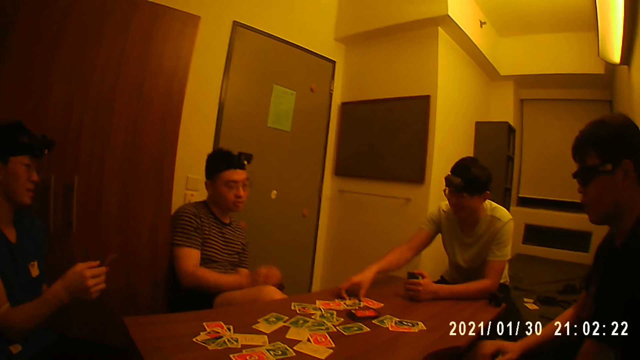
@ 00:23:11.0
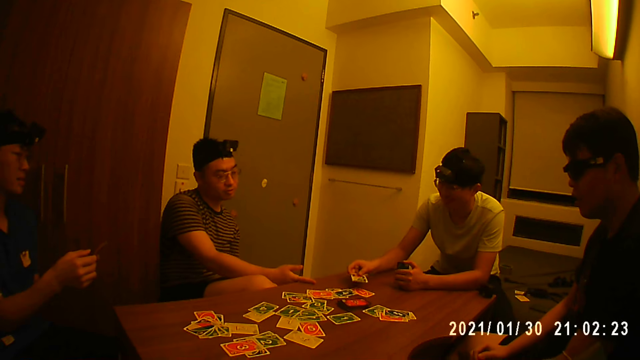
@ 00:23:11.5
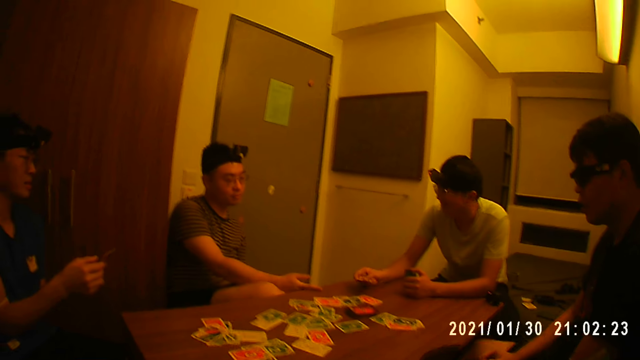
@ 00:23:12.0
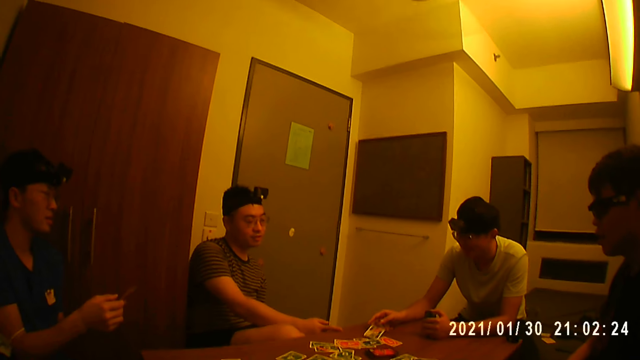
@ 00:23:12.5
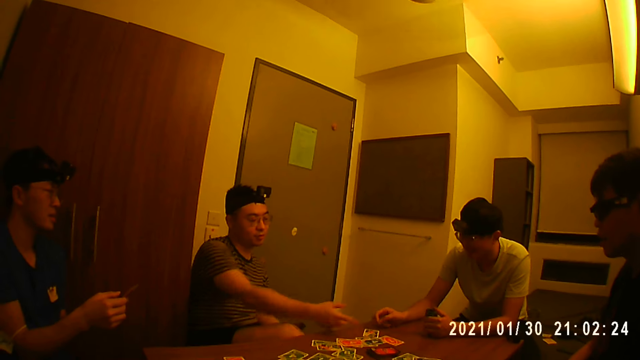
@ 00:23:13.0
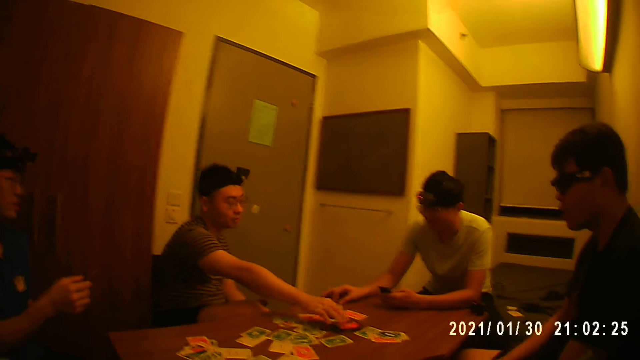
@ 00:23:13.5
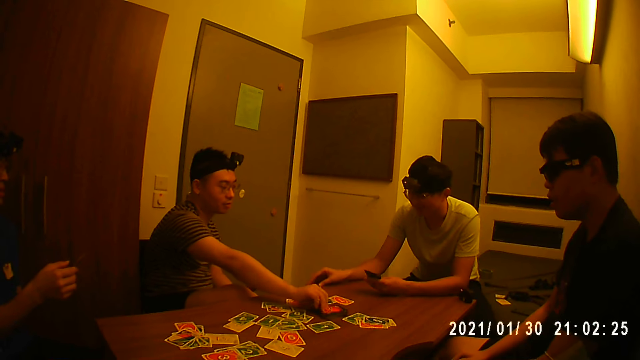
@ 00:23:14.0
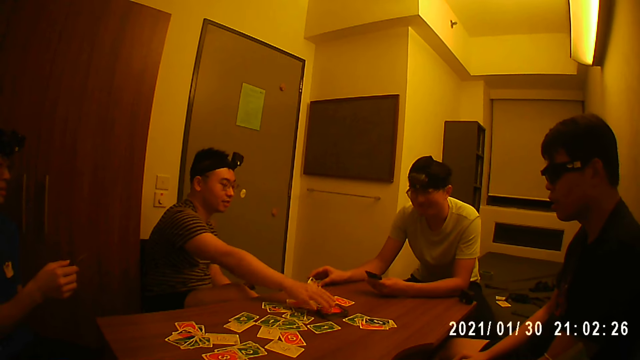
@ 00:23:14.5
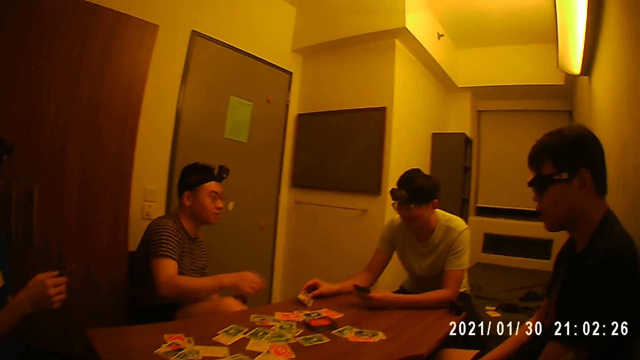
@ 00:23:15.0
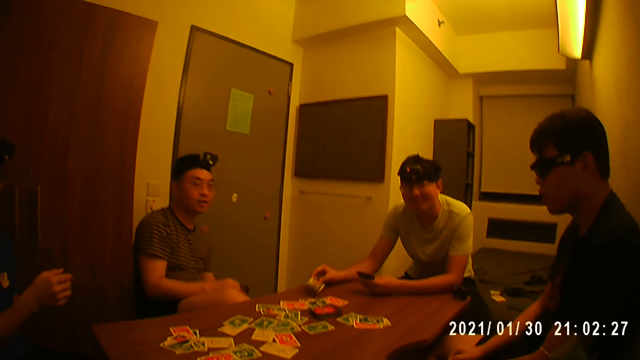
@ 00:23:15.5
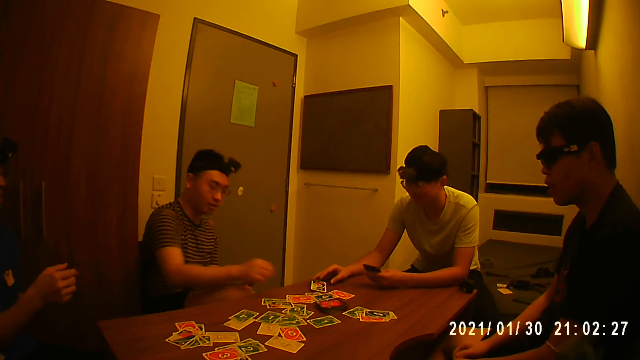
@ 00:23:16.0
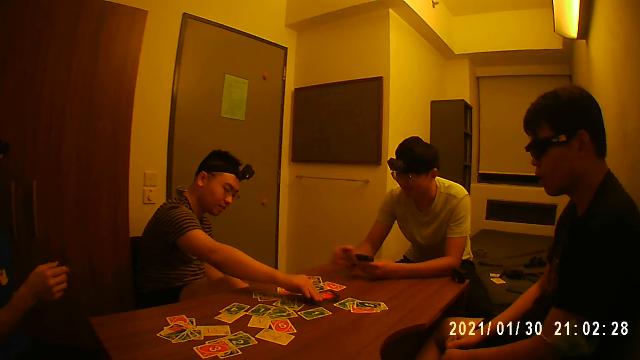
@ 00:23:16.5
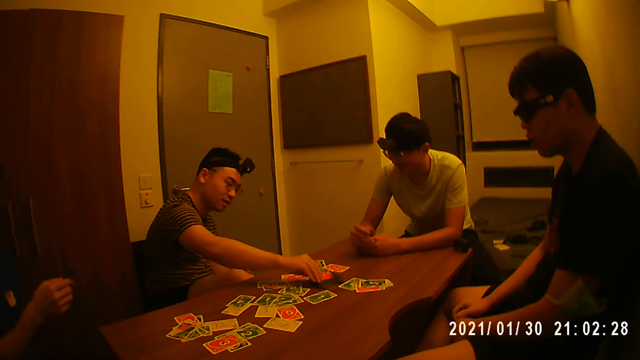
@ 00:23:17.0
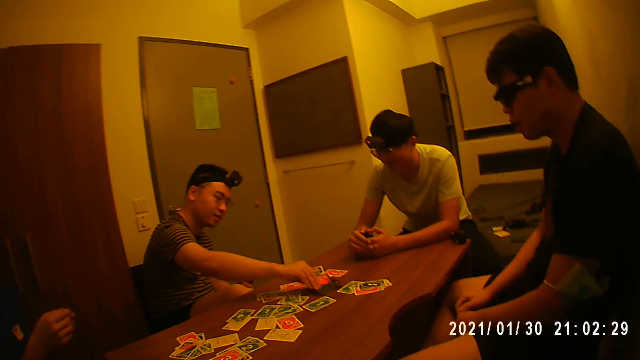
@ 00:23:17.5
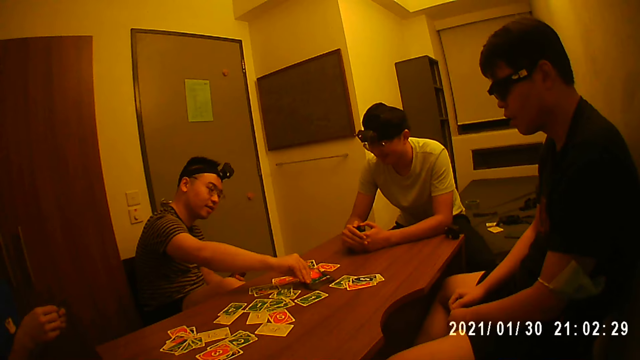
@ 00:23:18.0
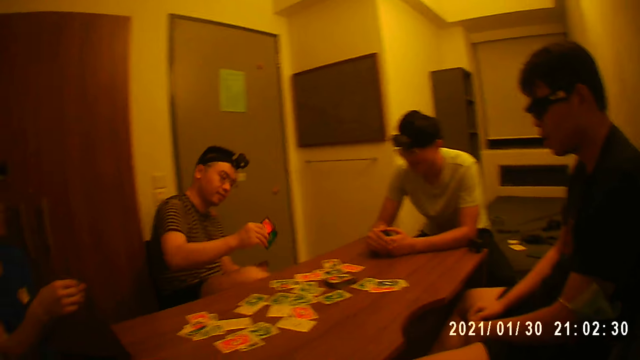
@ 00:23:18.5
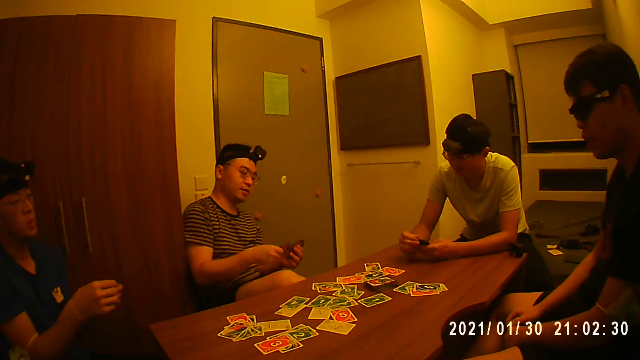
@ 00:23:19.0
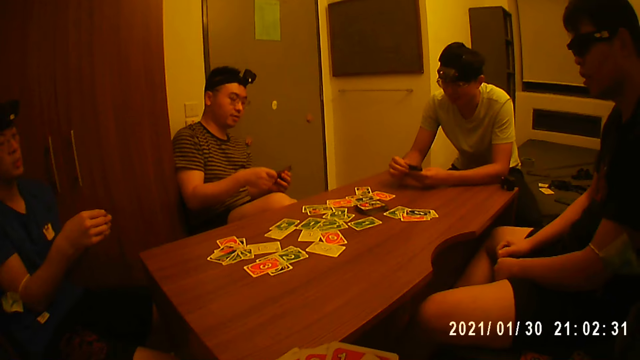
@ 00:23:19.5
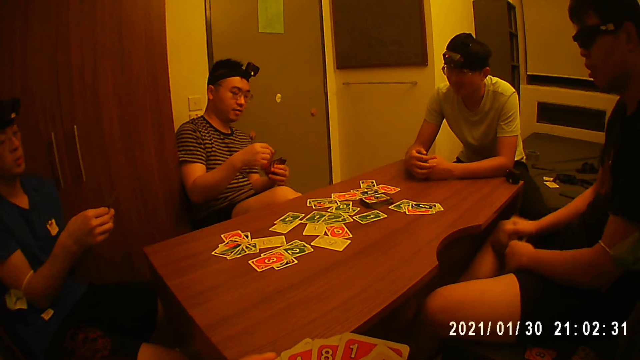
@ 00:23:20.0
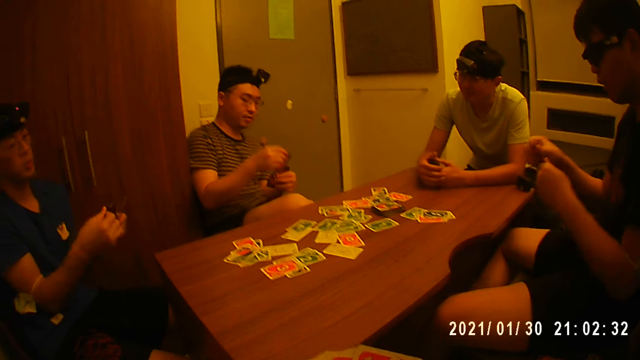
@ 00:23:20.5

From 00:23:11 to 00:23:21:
A man touches a card on the table. Another man drops a card on the table. A third man lowers cards in his hands. A fourth man looks at the cards on the table. The second man takes a card on the table. The first man holds a card on the table. The second man holds the cards in his hands. The third man looks at the cards on the table. A man picks a card from the table with his right hand. The first man puts a card in the pack of cards in his hands and looks at the cards on the table. The third man raises cards in his hands.

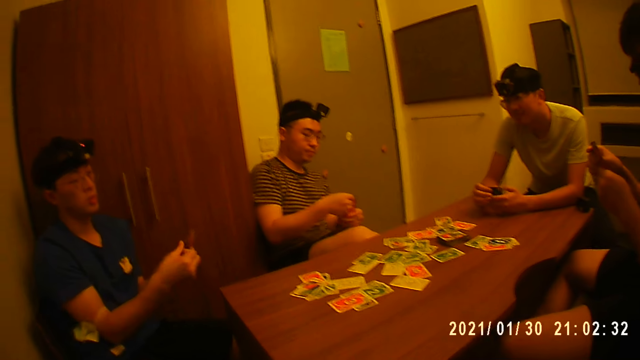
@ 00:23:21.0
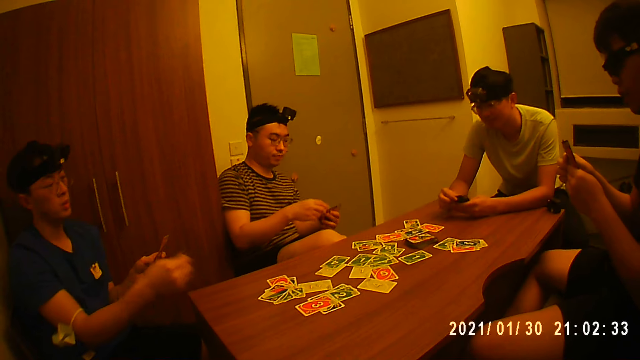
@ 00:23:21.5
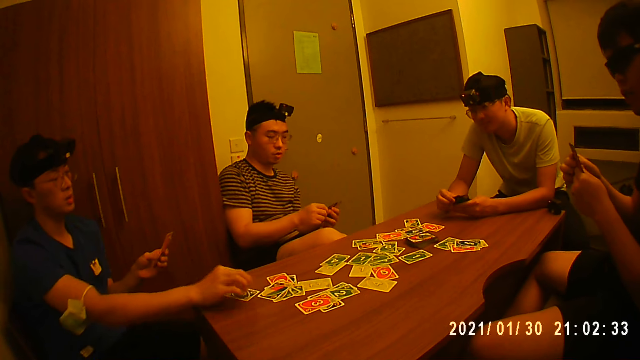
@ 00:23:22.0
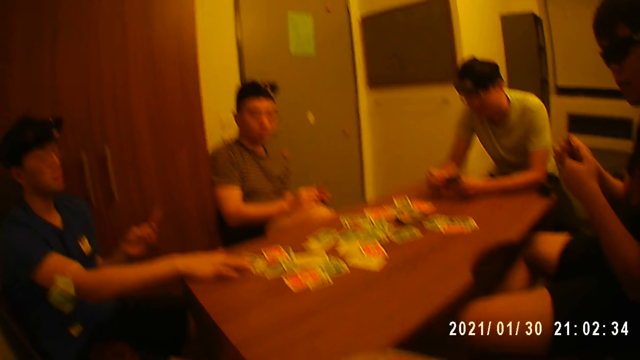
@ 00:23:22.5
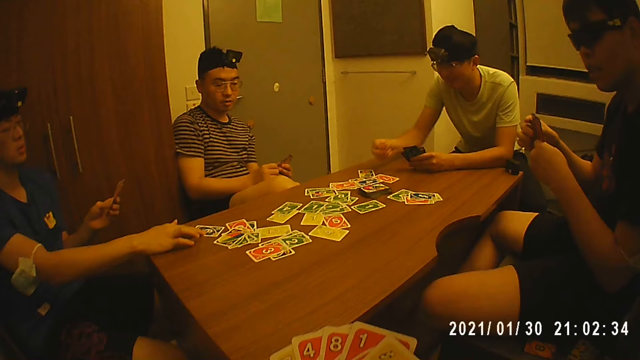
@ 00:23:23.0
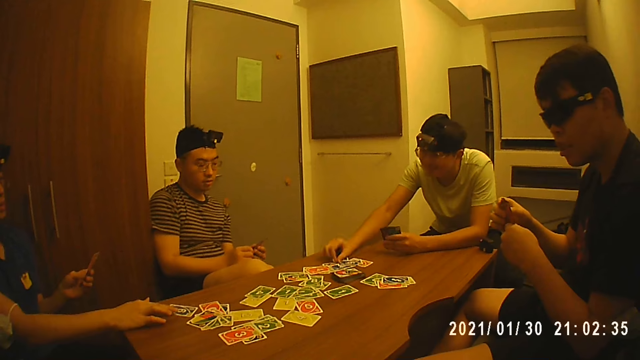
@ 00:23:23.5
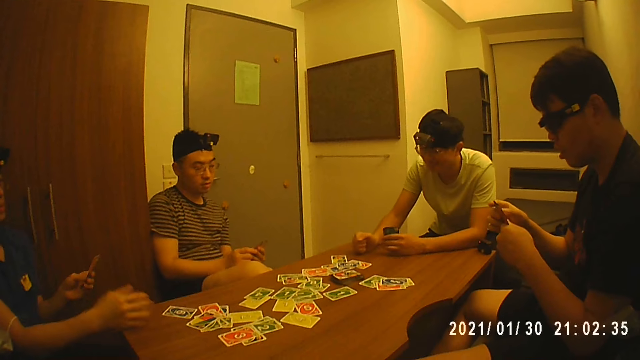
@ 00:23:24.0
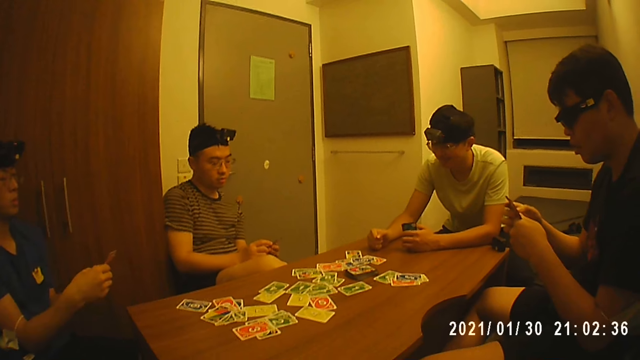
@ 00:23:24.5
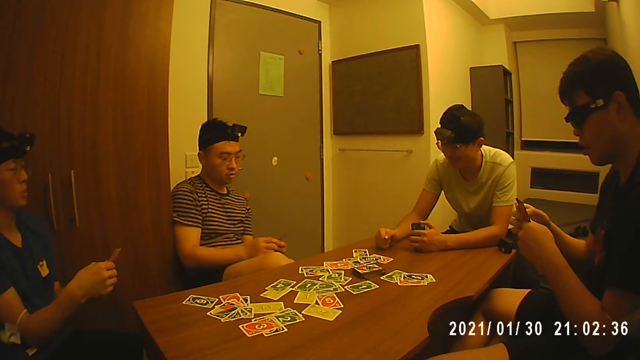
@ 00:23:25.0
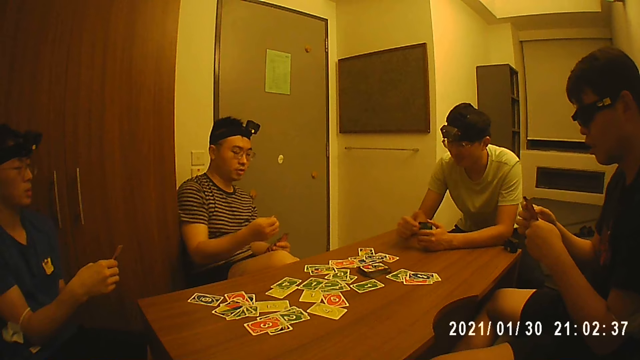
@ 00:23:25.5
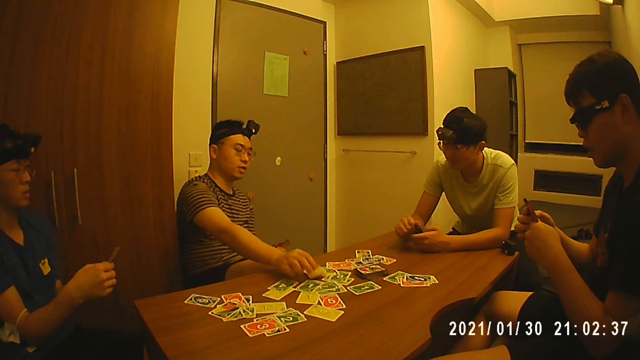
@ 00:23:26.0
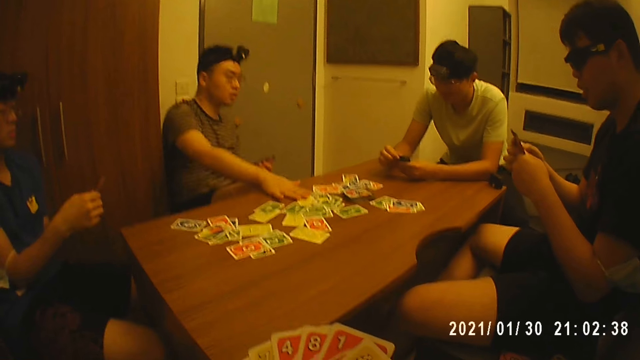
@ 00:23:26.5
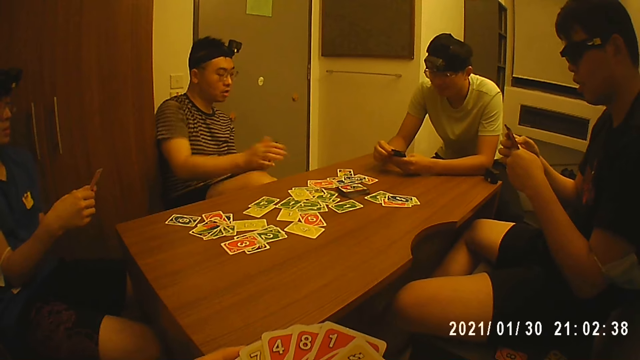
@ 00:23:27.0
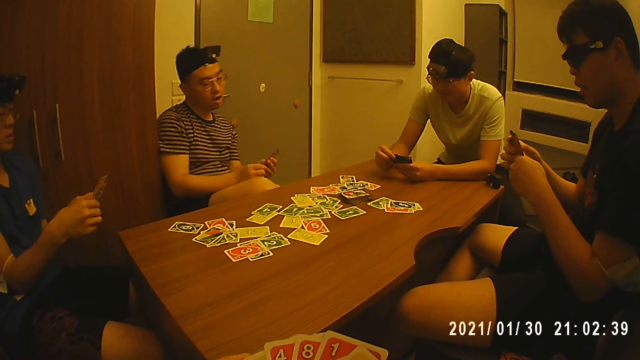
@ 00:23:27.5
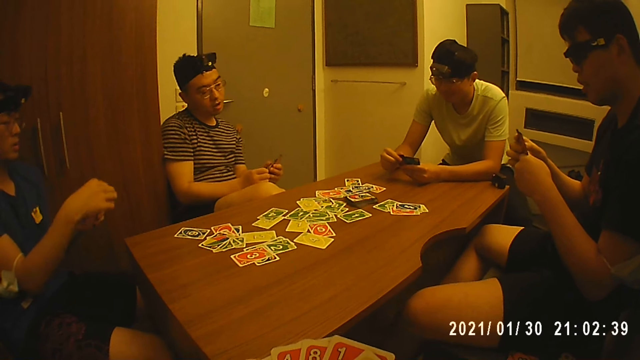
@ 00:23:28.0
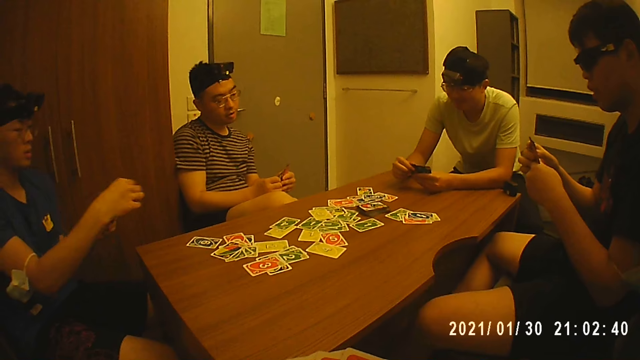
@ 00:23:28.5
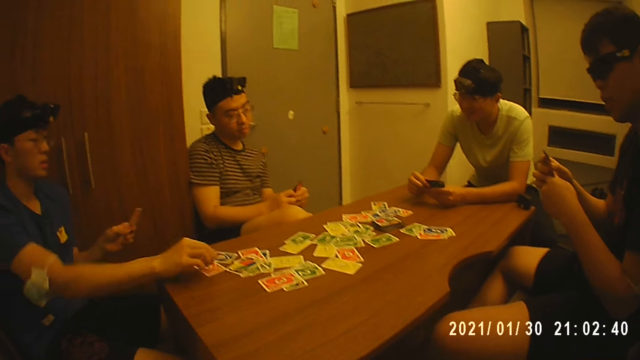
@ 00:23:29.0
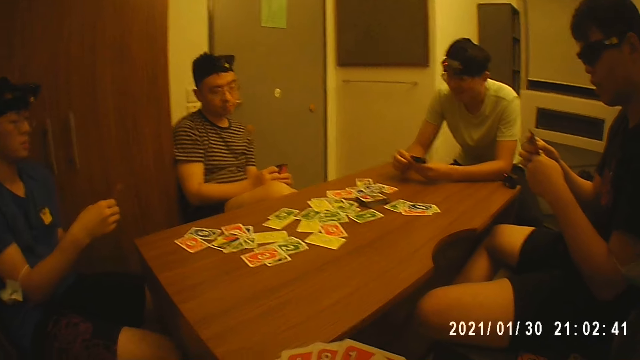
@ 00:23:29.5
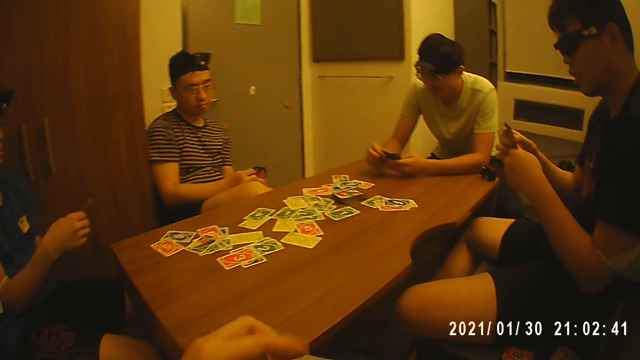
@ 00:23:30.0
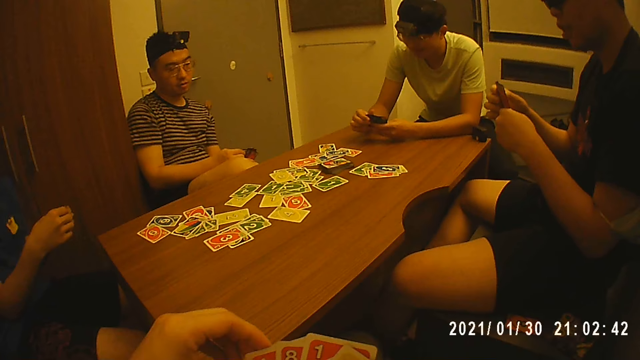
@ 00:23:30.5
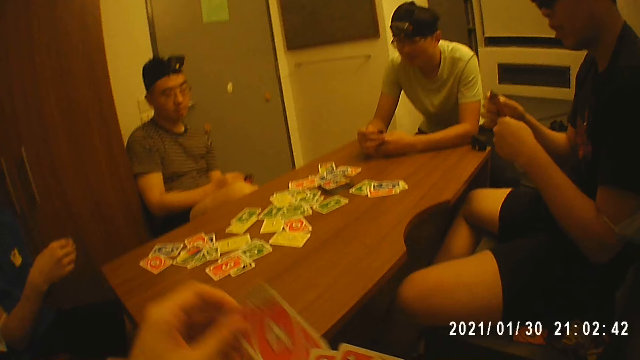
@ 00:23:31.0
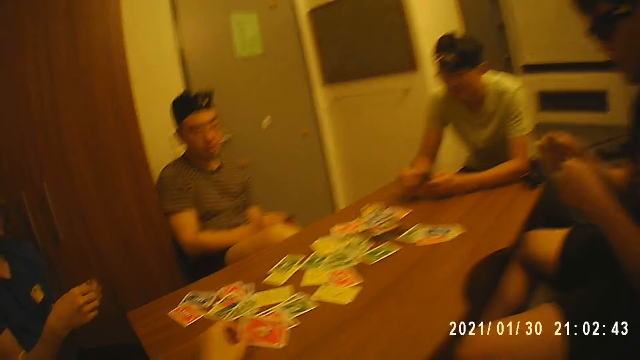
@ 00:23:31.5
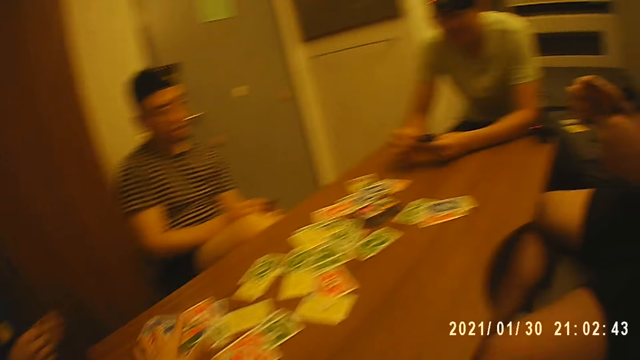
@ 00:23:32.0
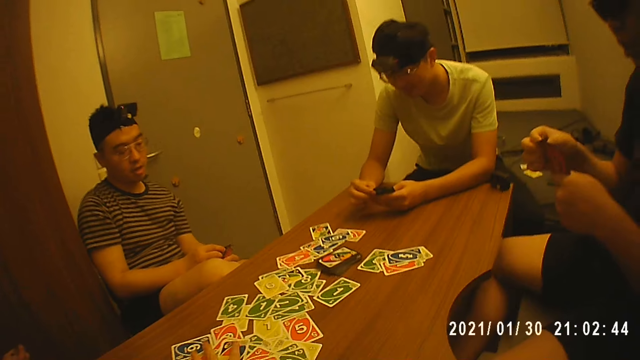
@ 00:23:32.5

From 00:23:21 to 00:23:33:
A man drops a card on the table with his right hand. Another man drops a card on the table and holds the cards in his hands. A third man looks at cards in his hands. A fourth man puts a card on the table. A man picks a card from the table with his right hand. The first man holds the cards in his hands. The fourth man holds the cards in his hands. The first man drops a card on the table with his right hand. The fourth man looks at the cards on the table. The camera wearer drops a card on the table with his left hand. He pushes cards on a table. He gathers cards with his left hand. A man drops a card on the table with his right hand.
